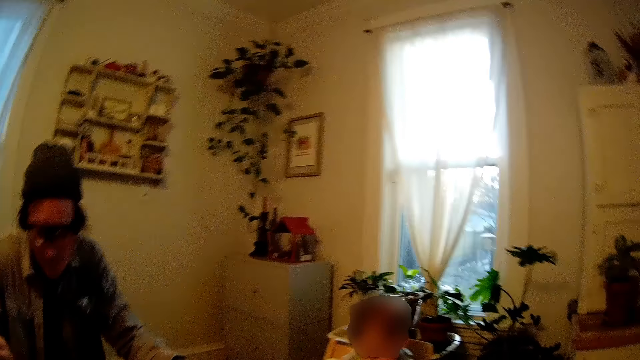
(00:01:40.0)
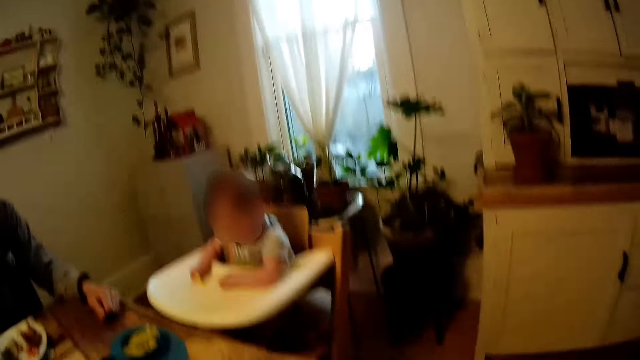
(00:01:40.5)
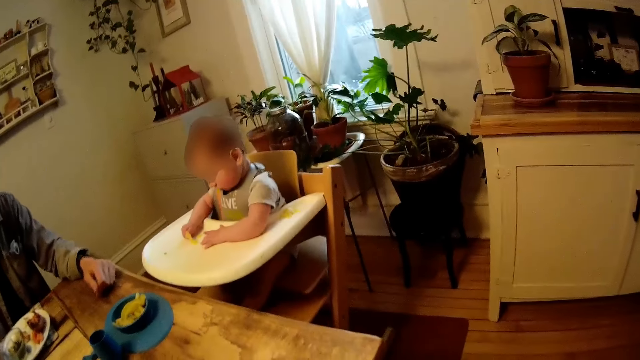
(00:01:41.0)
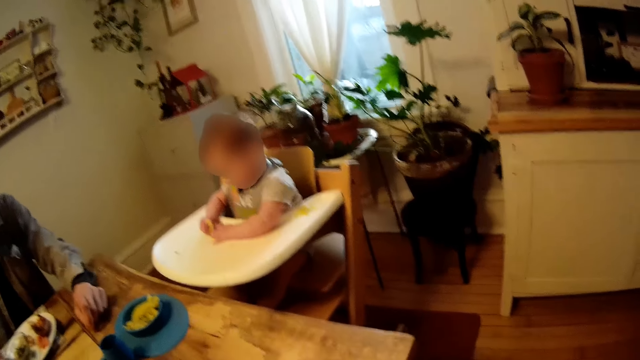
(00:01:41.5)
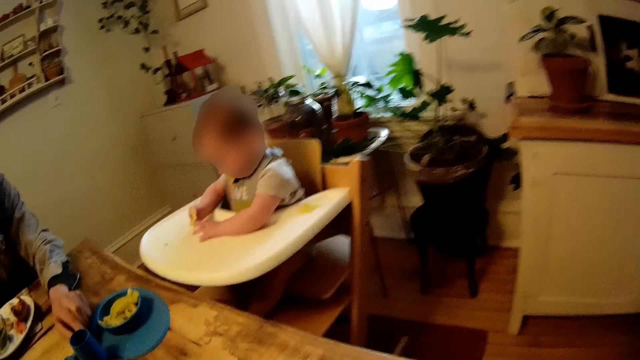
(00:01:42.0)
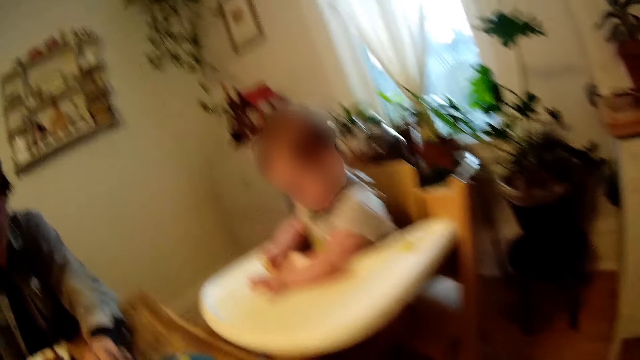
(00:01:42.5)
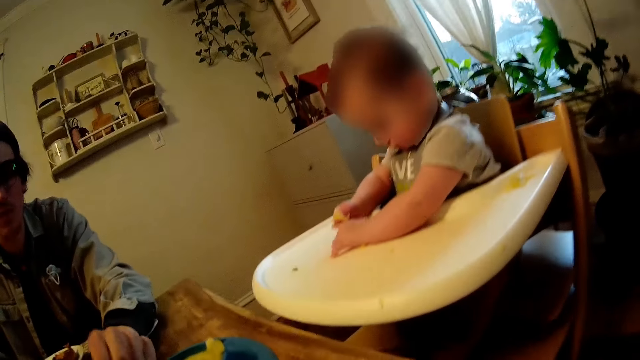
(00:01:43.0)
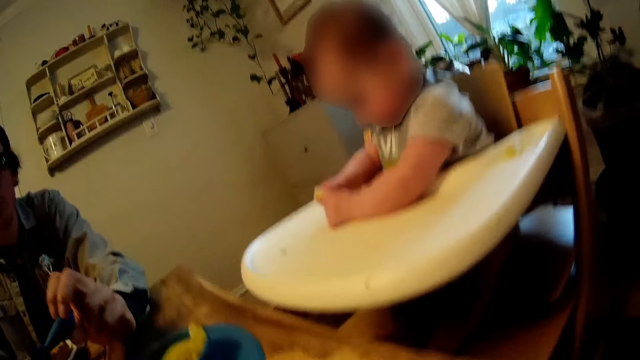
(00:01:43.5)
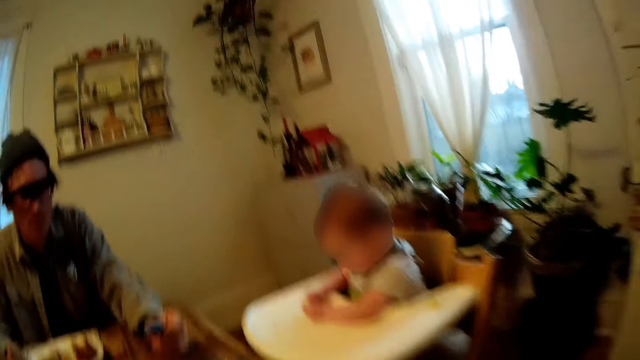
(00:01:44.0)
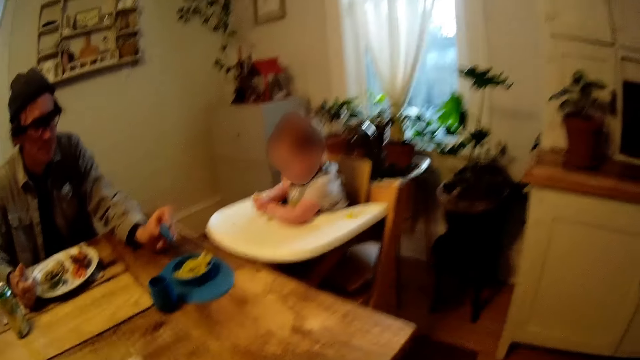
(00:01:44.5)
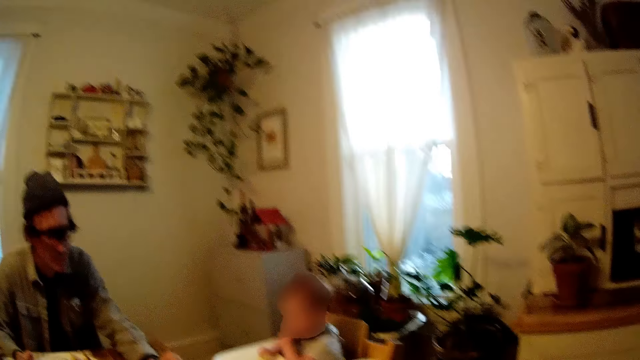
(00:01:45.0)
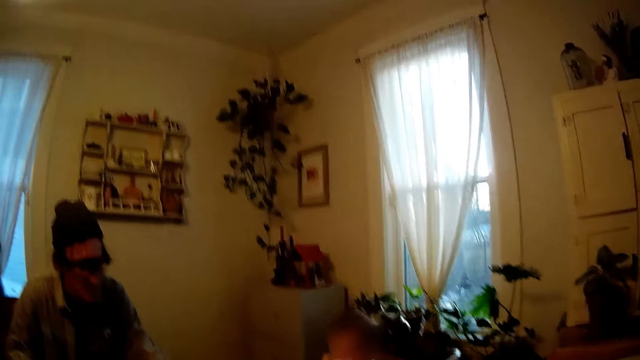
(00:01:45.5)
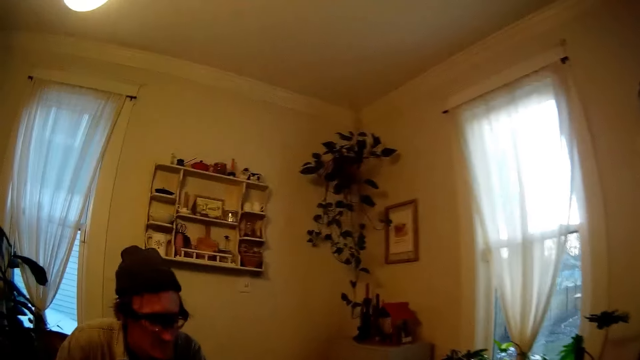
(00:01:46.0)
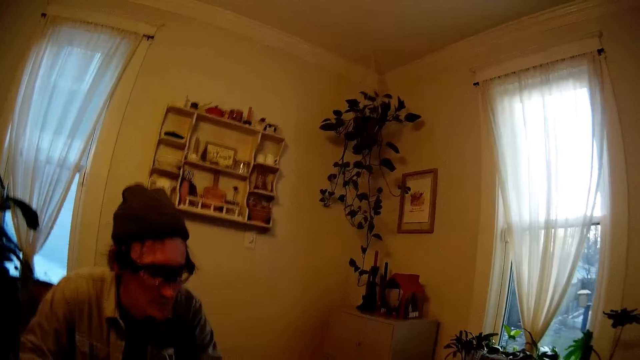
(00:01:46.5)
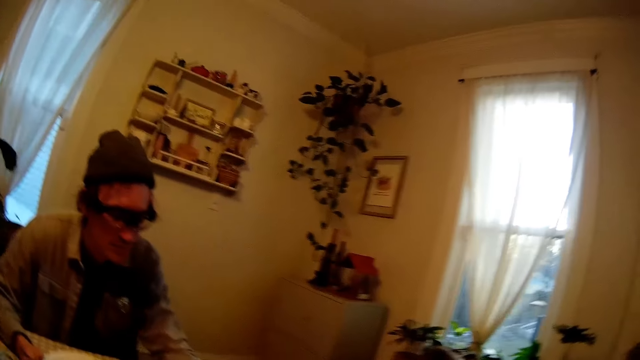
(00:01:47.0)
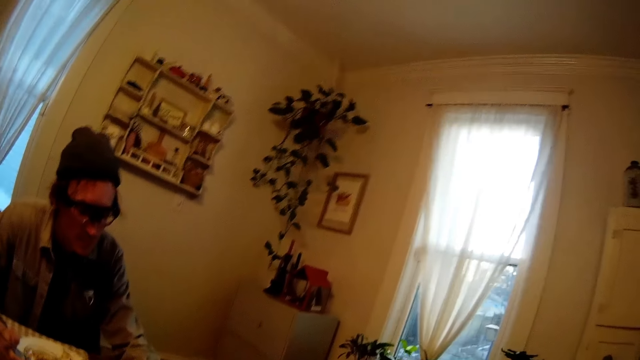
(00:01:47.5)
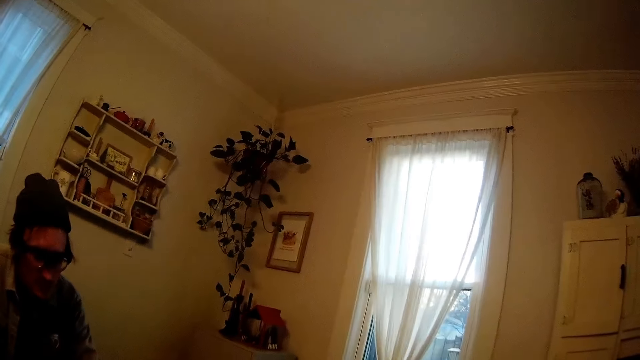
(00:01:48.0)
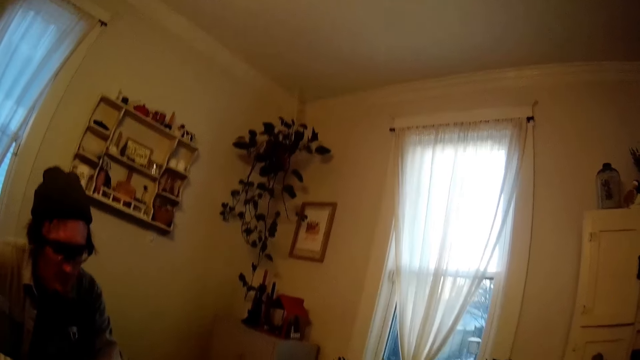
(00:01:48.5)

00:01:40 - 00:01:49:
The camera wearer interacts with the man. The man picks up the spoon on the table with his left hand.

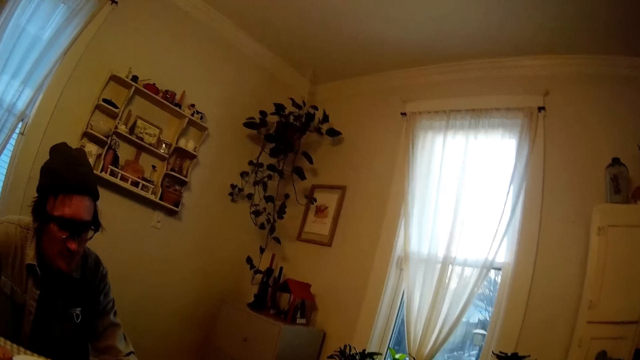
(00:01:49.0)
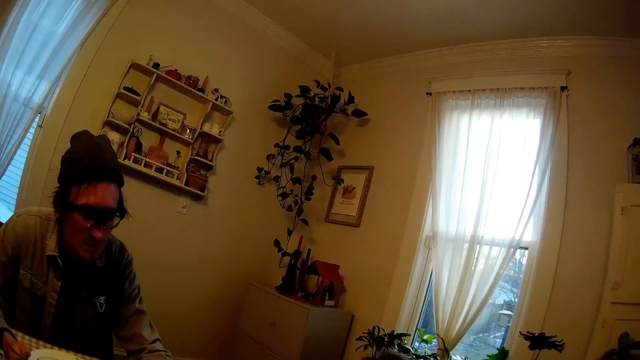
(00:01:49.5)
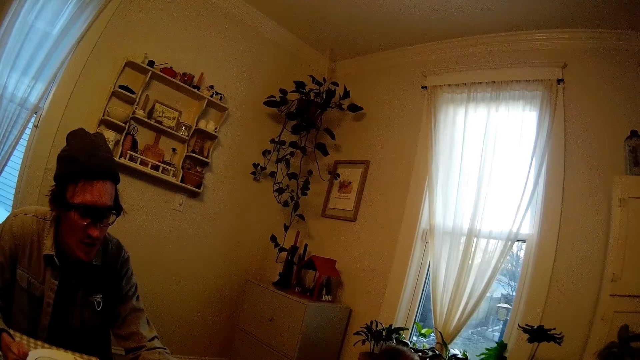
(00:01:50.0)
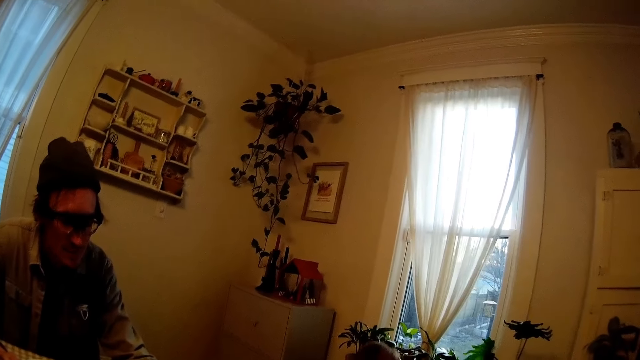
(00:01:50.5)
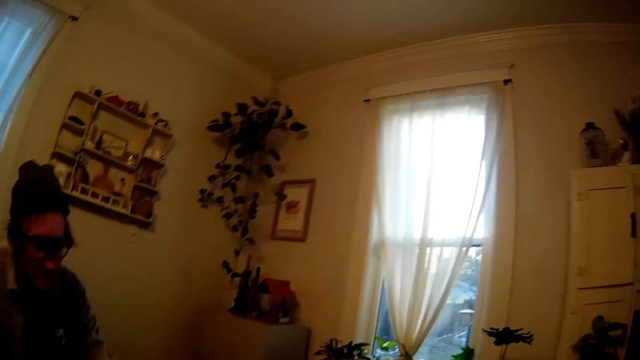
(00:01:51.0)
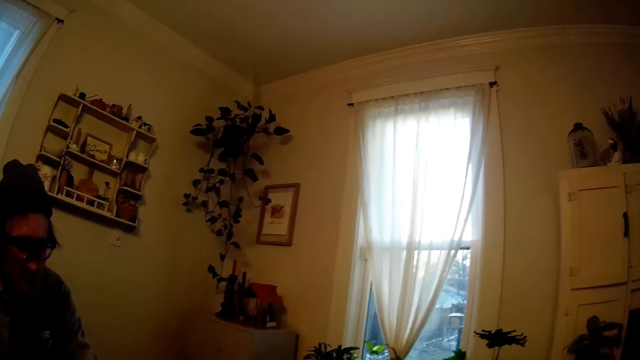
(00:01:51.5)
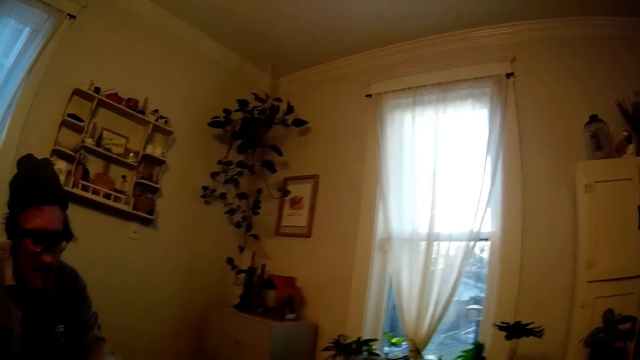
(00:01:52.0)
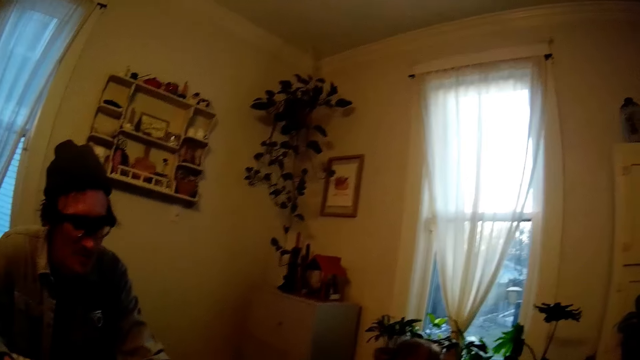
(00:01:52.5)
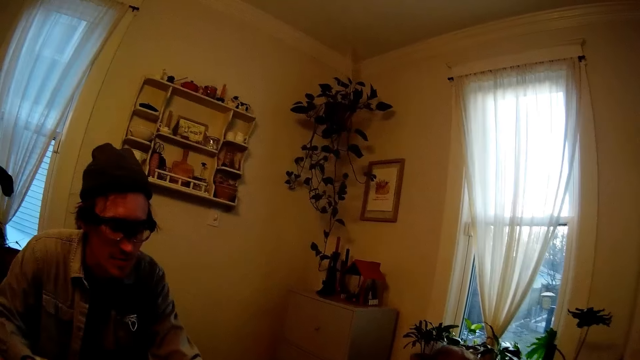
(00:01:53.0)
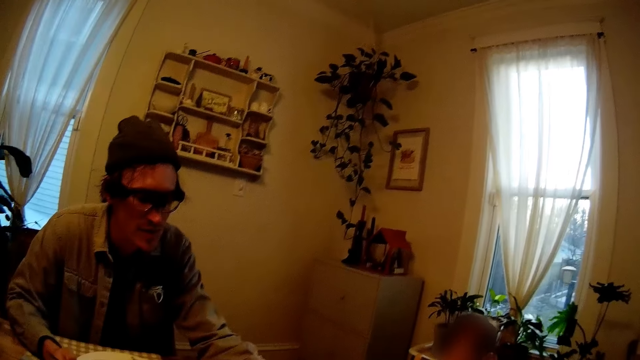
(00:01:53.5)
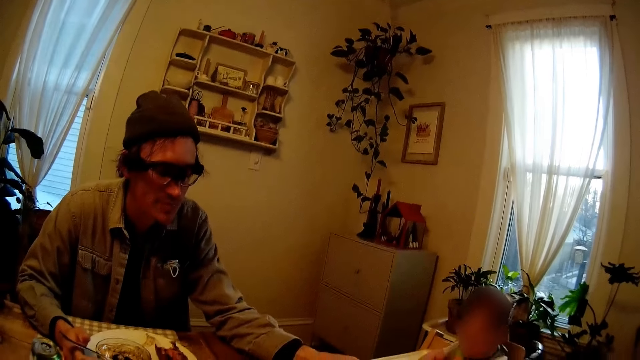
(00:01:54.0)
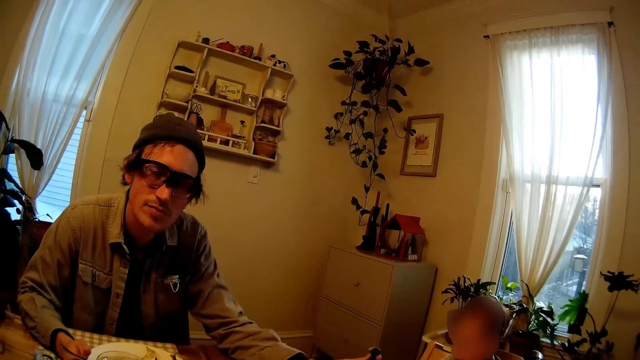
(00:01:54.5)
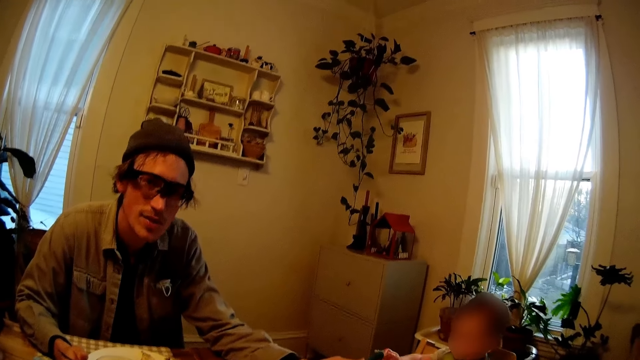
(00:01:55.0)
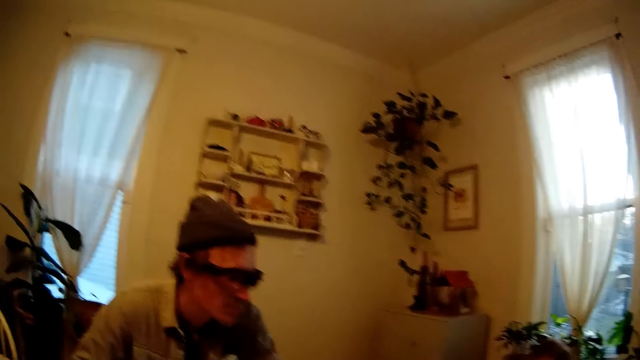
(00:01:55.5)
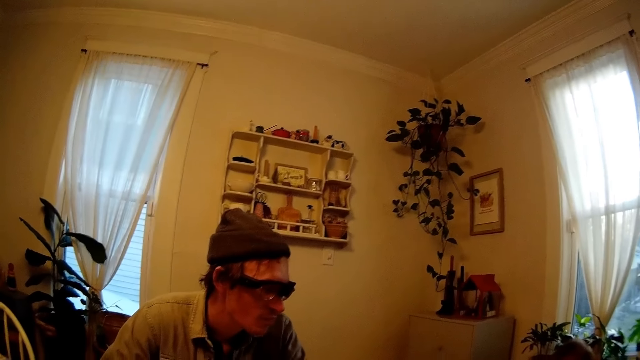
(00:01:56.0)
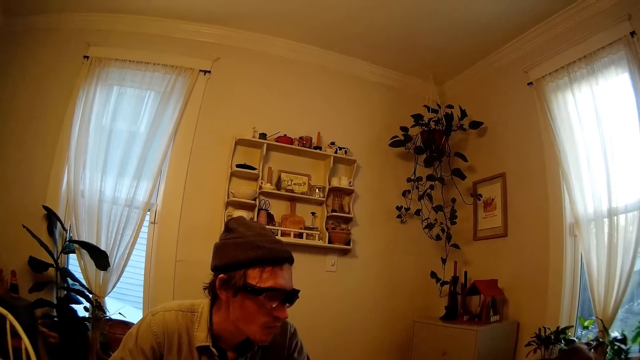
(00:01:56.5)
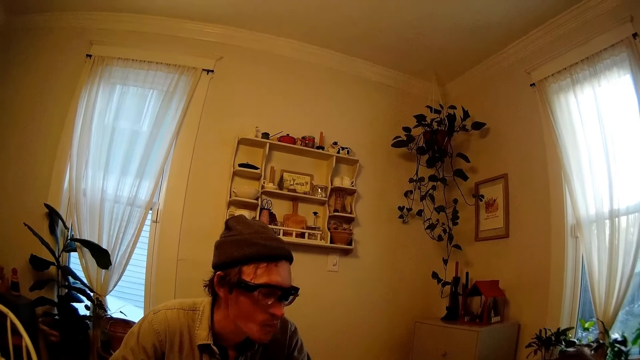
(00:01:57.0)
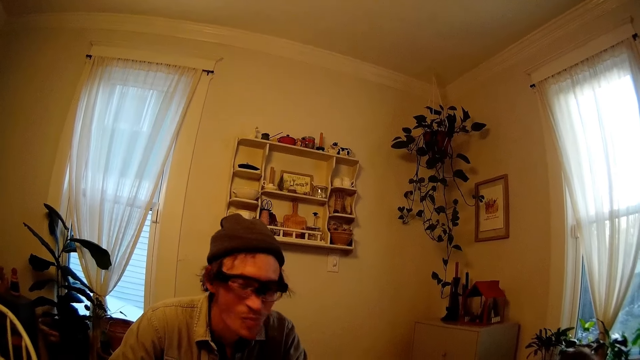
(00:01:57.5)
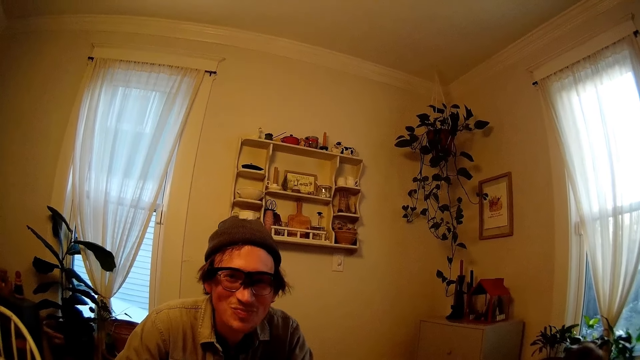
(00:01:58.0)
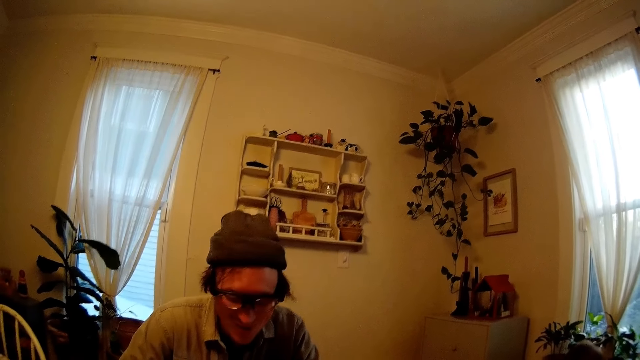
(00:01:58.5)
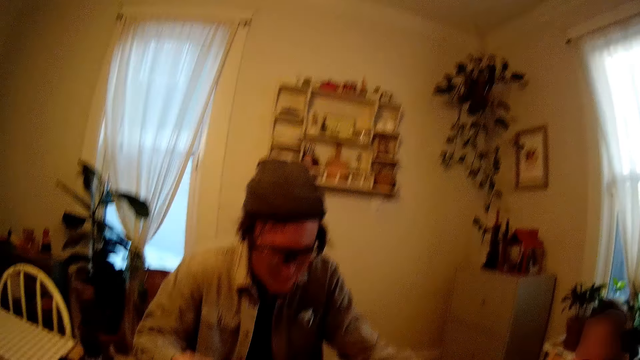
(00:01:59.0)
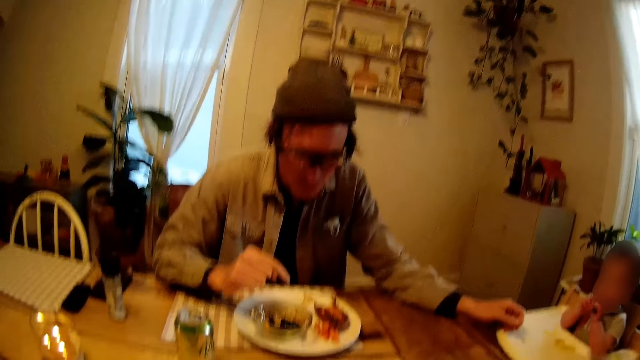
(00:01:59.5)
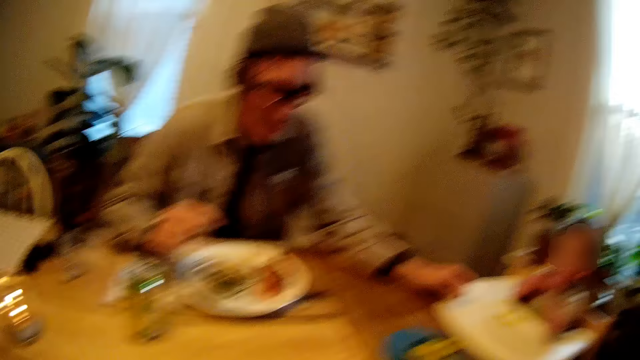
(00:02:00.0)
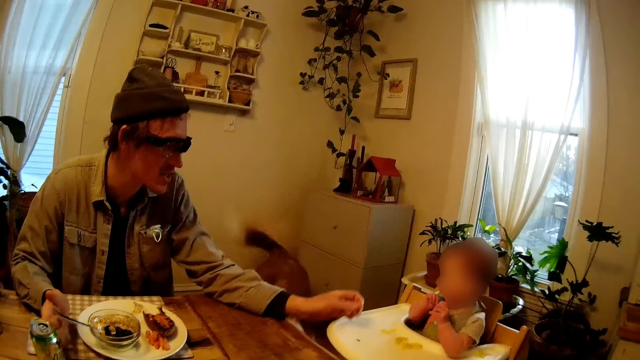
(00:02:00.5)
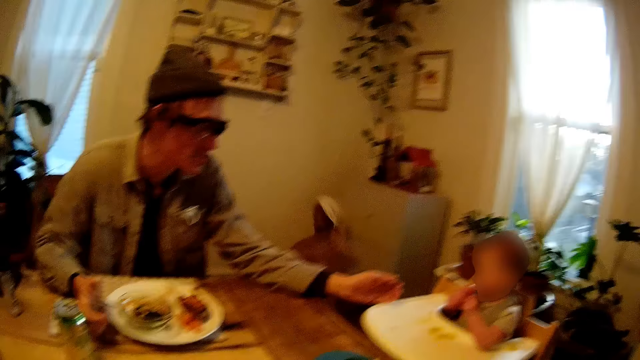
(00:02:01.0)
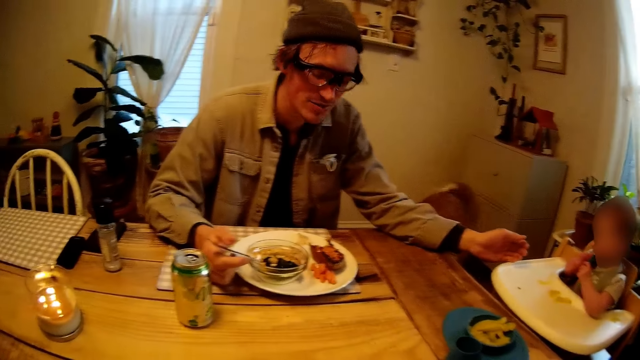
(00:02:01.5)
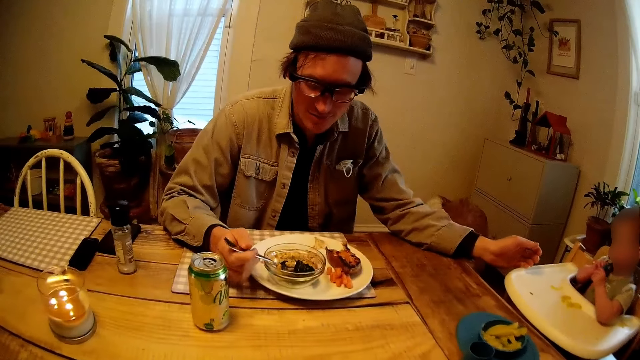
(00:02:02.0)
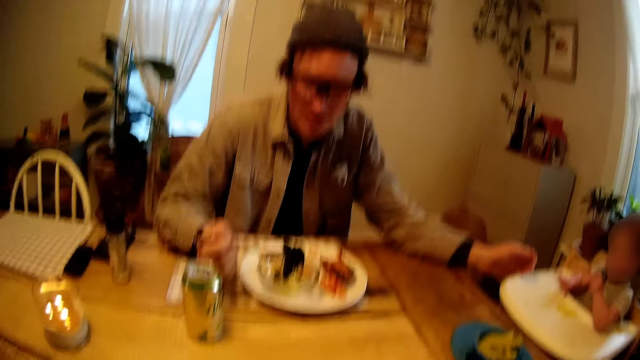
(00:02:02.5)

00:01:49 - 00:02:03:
The man interacts with the camera wearer. The man gives the spoon to the baby with his left hand. The camera wearer talks with the man. The baby plays with the spoon with her hands. The man picks seaweed salad from a bowl on the plate with the fork in his right hand.
